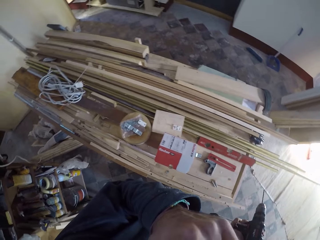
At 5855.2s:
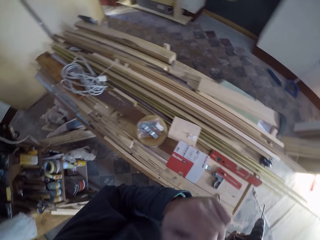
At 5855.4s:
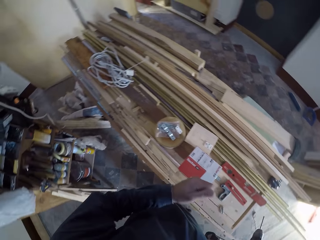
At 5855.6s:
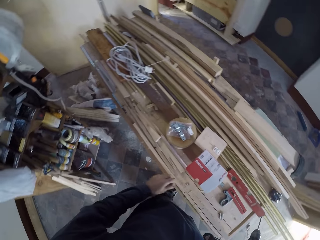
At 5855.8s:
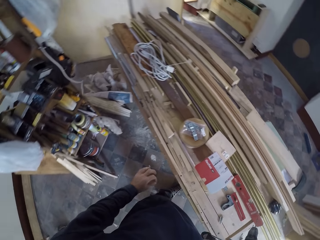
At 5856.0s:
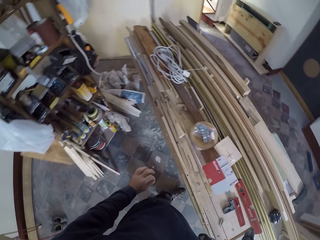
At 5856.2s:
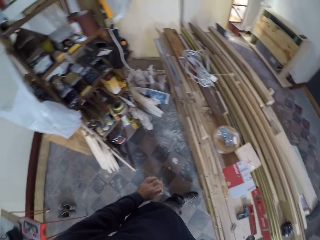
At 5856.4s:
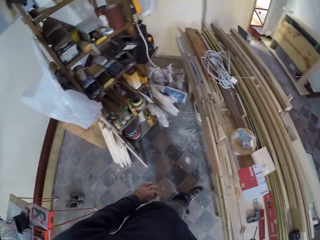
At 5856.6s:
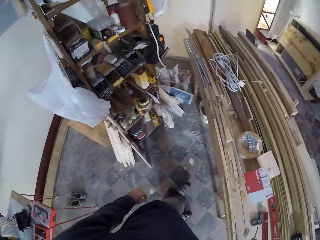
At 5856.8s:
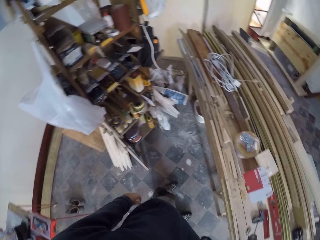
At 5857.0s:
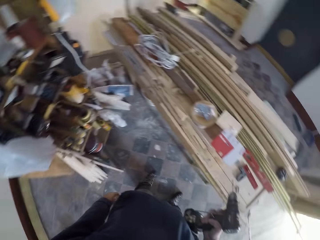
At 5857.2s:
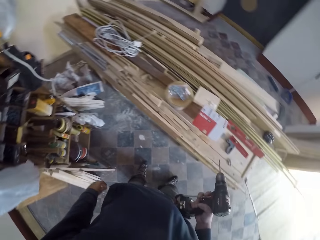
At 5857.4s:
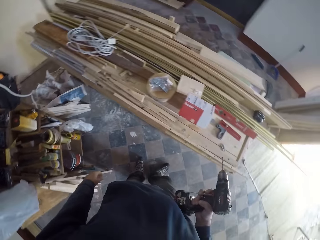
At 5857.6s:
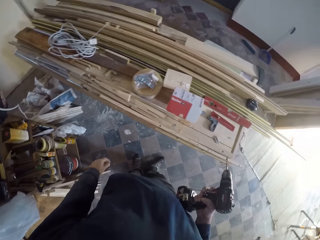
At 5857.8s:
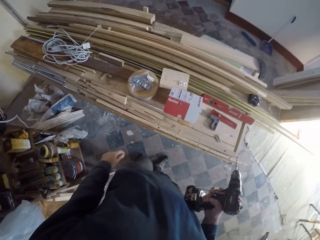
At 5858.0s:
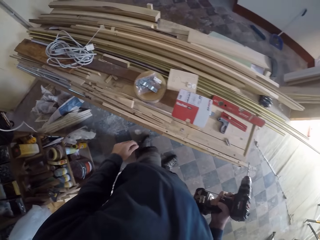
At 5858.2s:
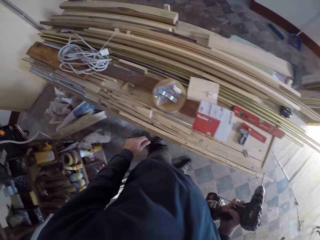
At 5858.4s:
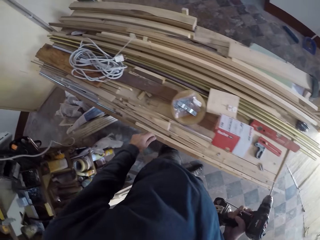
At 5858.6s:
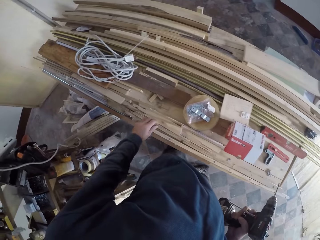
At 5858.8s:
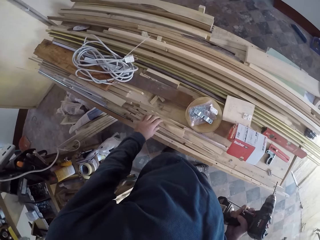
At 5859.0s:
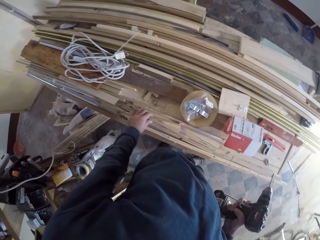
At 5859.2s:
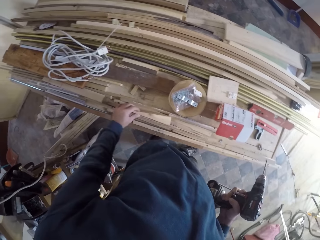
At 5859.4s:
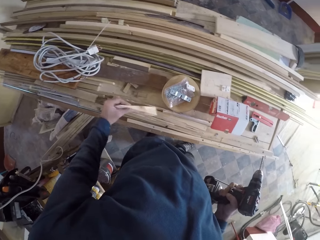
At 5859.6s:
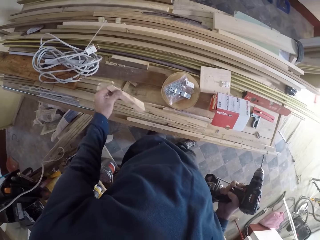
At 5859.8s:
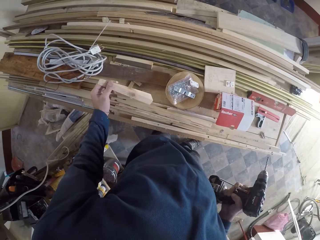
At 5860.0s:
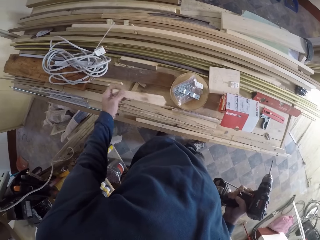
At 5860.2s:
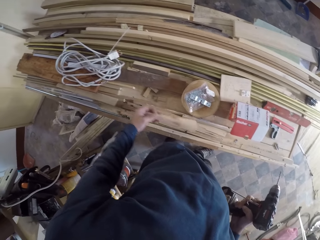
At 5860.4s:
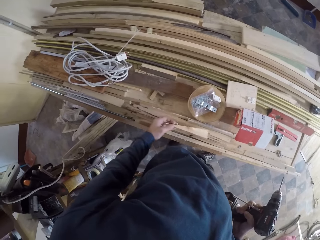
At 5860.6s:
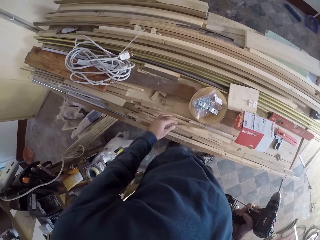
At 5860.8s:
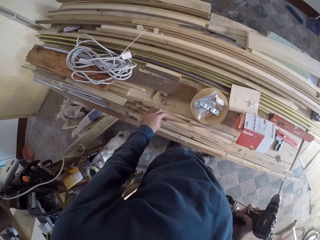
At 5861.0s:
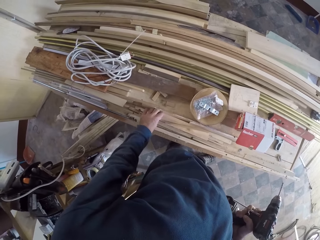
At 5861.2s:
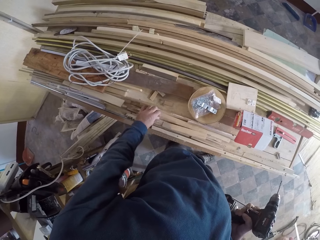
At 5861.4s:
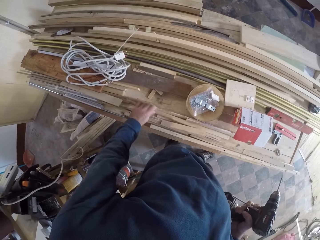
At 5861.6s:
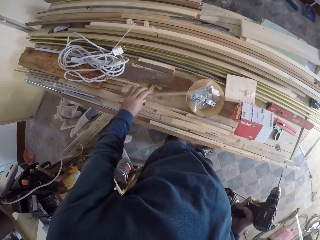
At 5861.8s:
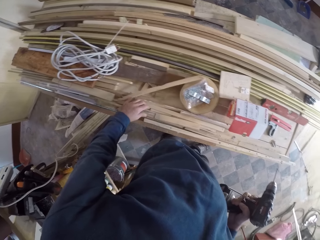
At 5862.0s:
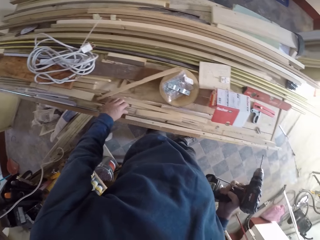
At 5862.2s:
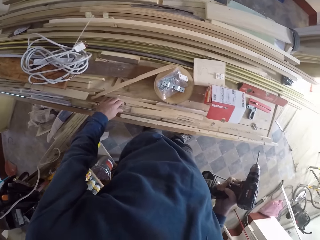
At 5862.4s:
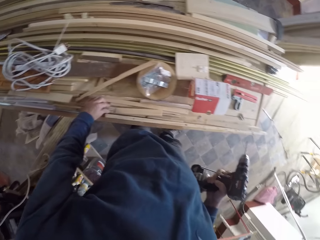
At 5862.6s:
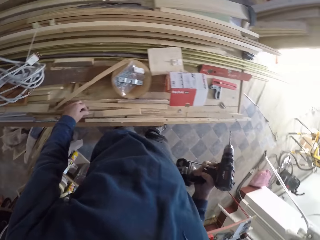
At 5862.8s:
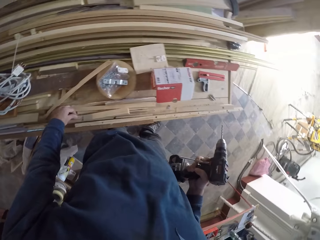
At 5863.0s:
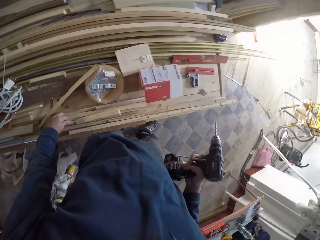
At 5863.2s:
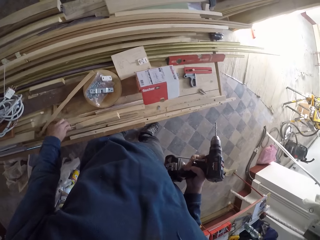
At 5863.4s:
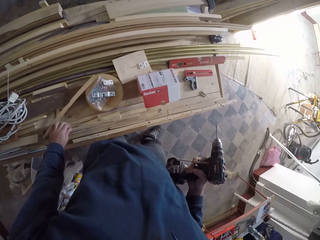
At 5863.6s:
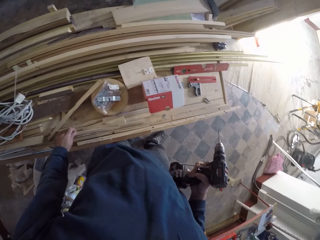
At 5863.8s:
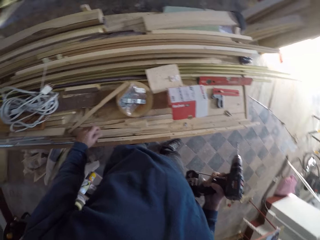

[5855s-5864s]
The camera wearer looks around the workshop. He picks a square edge wood from the table with his right hand. He drops the square edge wood on the table with his right hand. He picks the square edge wood from the table with his right hand. He tosses the square edge wood on the table with his right hand.

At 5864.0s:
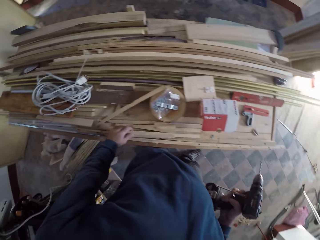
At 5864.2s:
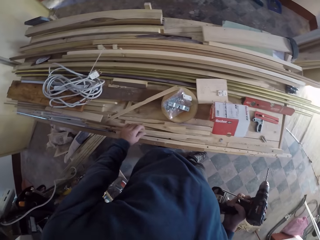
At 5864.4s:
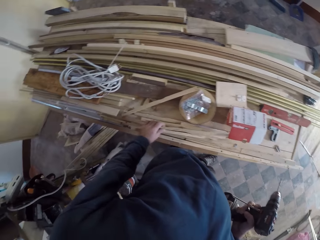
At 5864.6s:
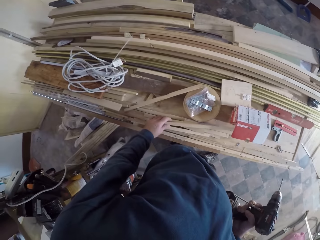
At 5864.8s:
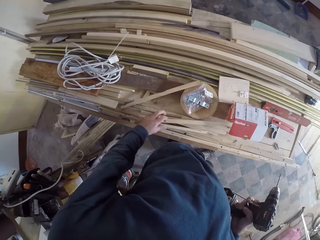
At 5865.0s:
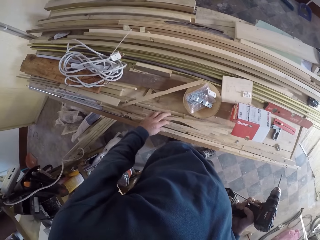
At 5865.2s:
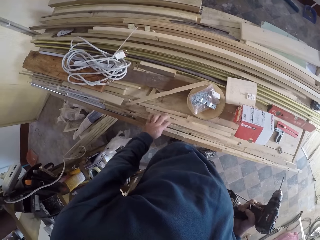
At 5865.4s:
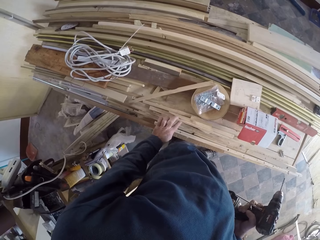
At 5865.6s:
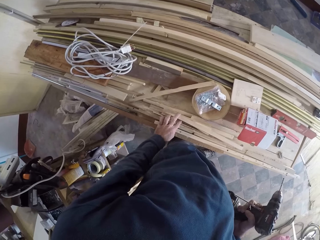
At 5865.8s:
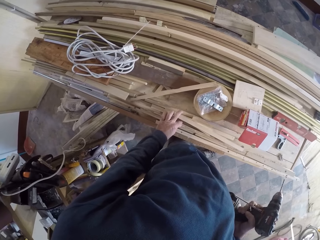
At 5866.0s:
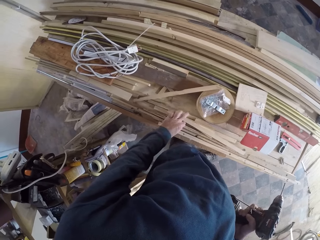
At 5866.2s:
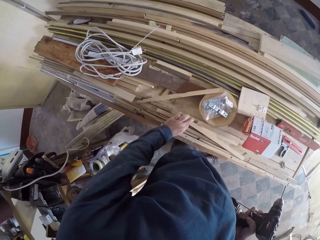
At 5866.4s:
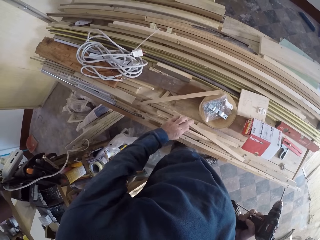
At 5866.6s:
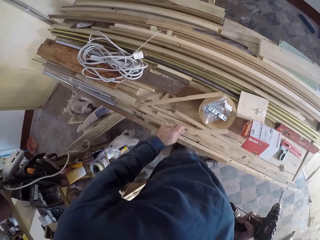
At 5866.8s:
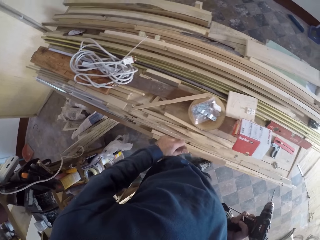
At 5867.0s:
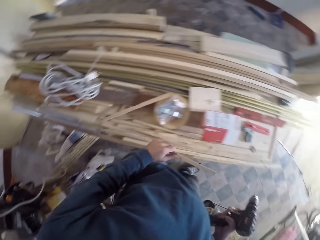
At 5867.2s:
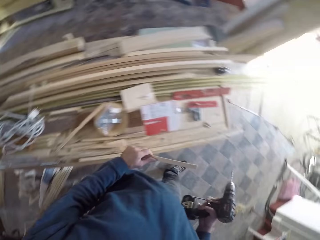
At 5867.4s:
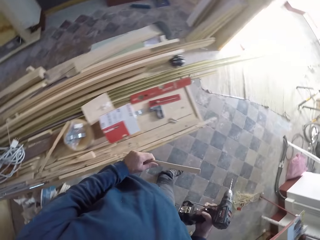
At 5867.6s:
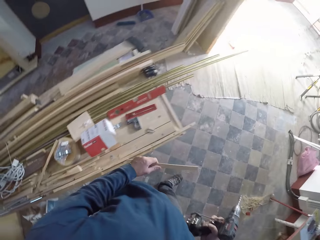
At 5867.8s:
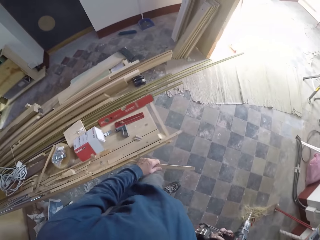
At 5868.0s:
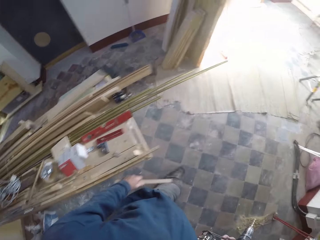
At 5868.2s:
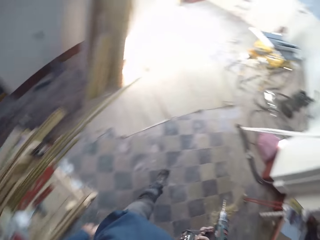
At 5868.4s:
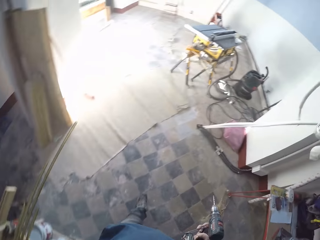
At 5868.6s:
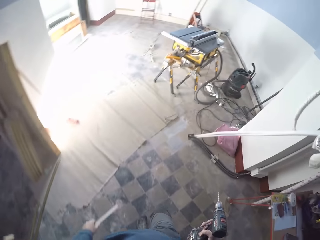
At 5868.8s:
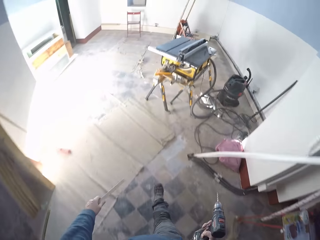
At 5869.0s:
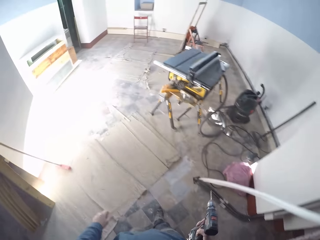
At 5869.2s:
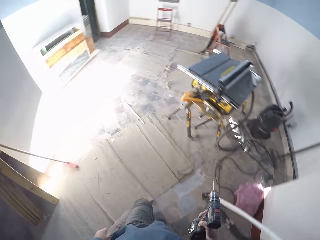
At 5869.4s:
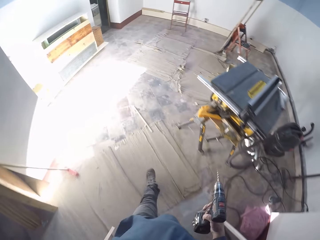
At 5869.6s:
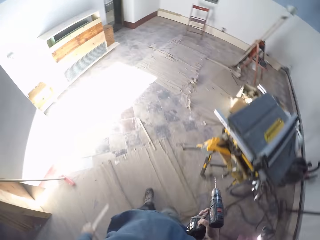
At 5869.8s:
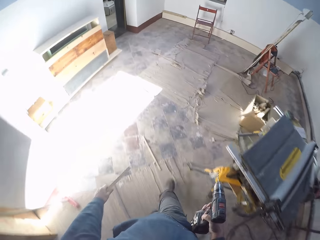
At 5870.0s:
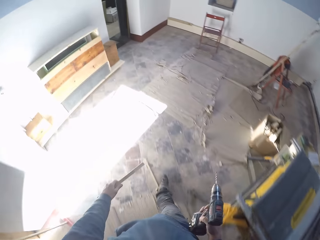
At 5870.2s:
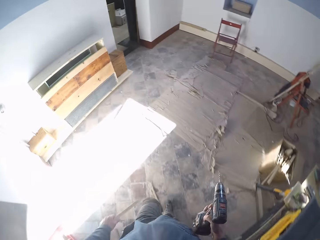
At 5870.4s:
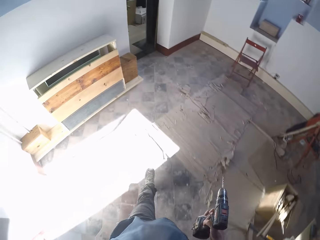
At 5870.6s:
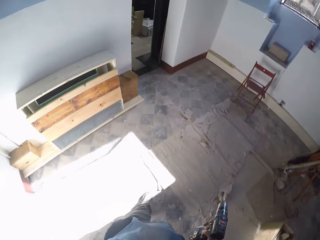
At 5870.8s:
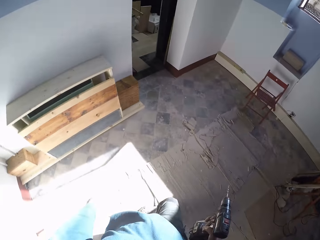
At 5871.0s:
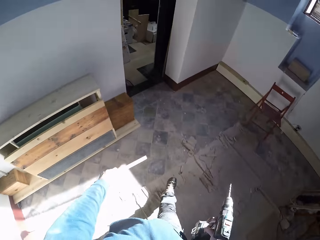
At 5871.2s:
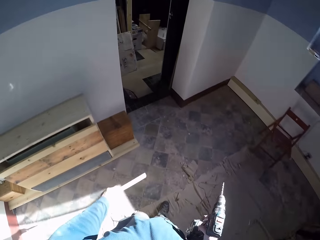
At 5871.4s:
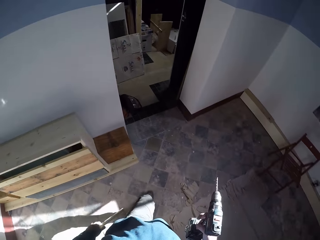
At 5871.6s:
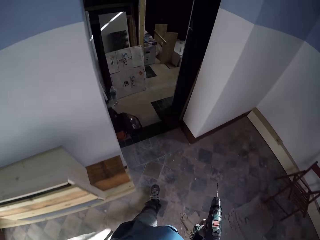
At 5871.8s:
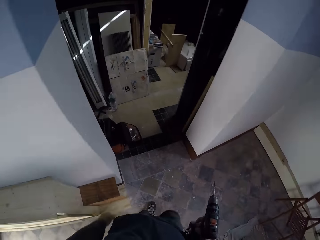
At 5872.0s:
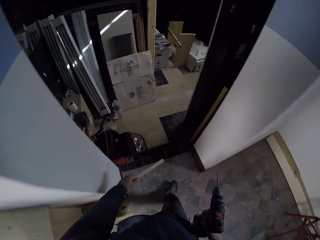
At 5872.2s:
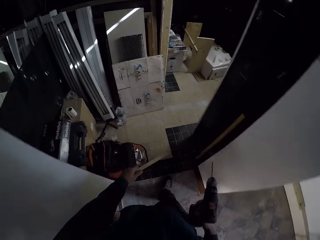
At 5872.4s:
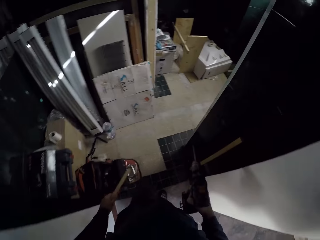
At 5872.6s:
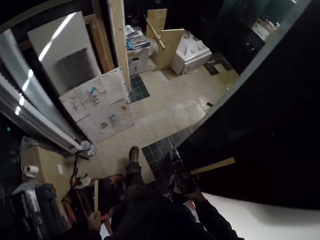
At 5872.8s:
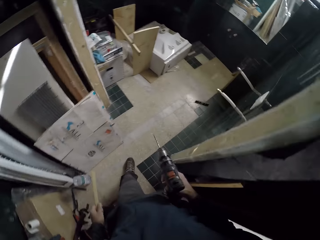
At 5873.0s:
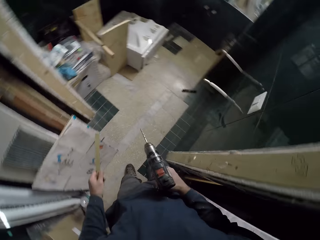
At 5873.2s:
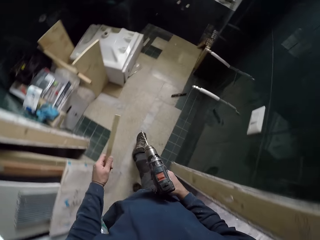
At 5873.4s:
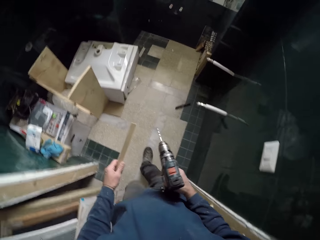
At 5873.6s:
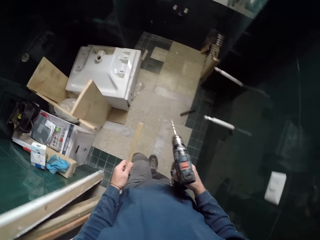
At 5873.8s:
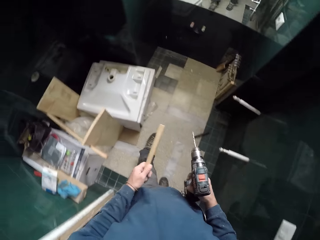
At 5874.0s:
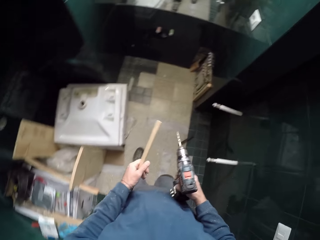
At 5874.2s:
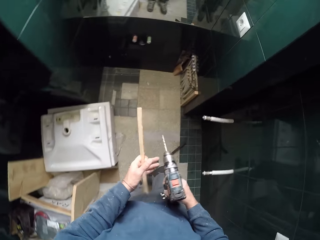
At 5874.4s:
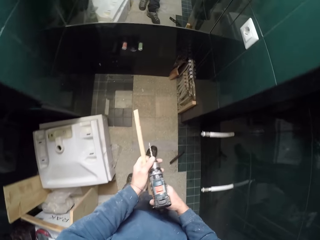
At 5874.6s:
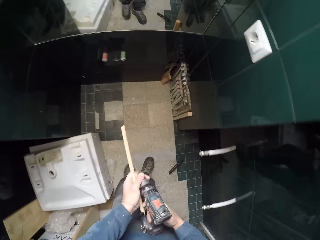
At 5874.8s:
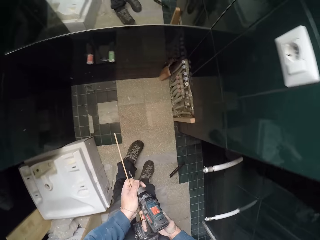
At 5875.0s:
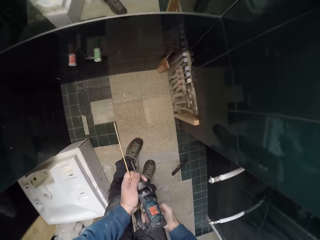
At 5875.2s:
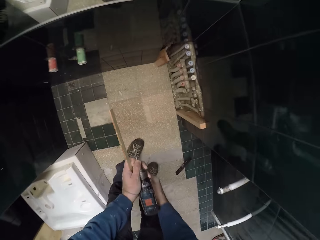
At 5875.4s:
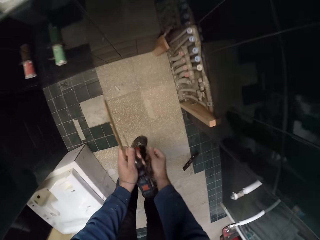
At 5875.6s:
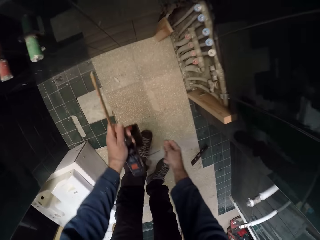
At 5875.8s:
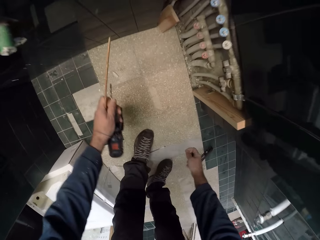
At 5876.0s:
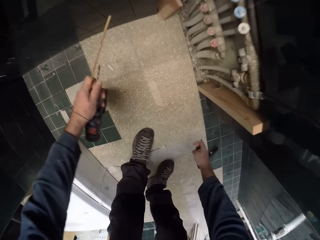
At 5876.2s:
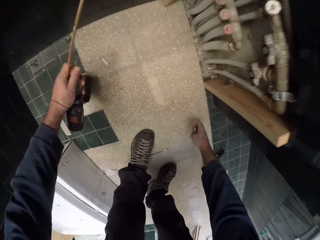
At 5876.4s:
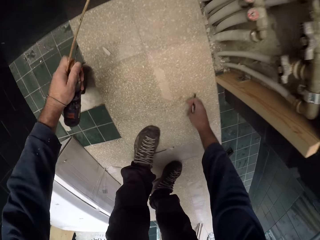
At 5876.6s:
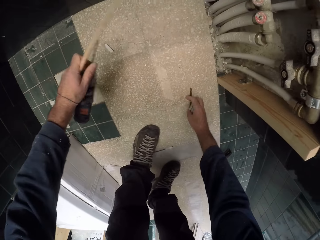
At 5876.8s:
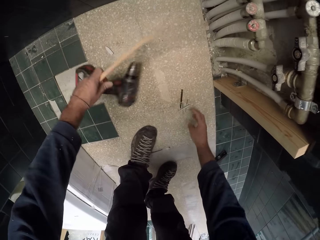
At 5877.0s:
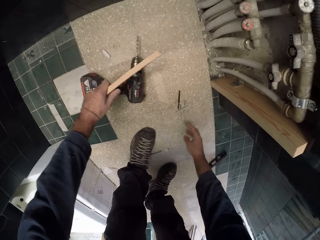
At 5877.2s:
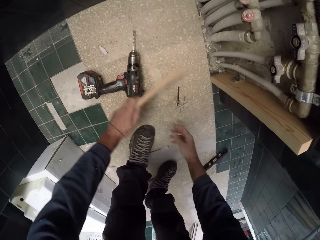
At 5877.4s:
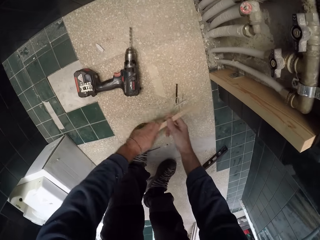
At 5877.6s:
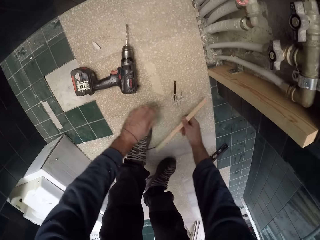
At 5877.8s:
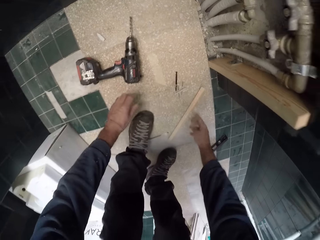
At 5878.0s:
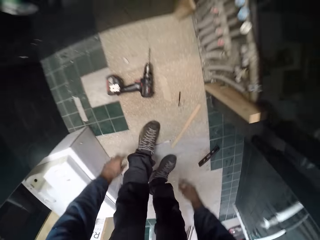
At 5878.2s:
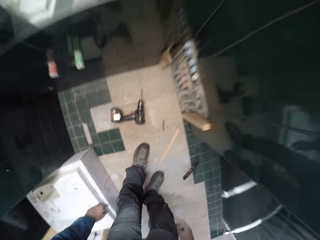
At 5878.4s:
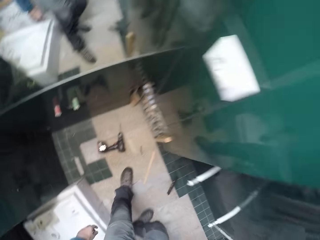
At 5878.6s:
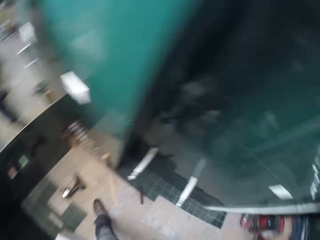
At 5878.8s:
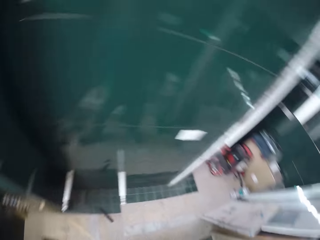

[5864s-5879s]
The camera wearer picks a square edge wood from the table with his right hand. He walks towards a control panel in the apartment. He walks around the workshop. He passes the drilling machine to his left hand. He drops the drill bits in his right hand on the floor and drops the drilling machine in his left hand on the floor. He passes the square edge wood in his left hand to his right hand. He drops the square edge wood on the floor. He walks towards the cabinet.
